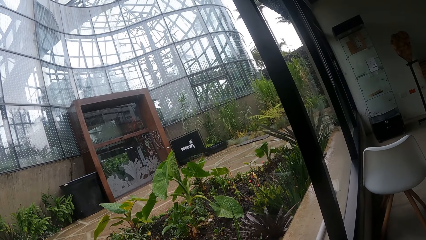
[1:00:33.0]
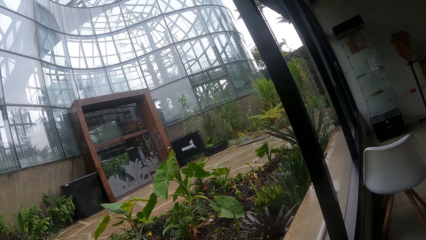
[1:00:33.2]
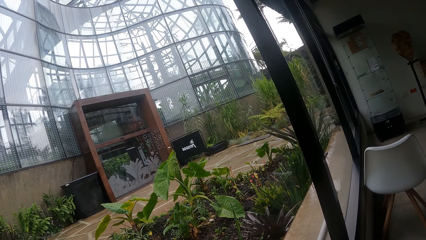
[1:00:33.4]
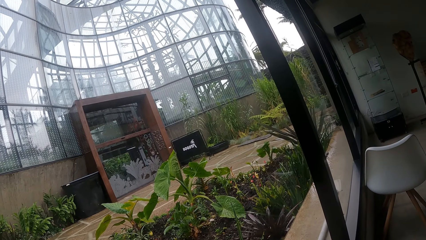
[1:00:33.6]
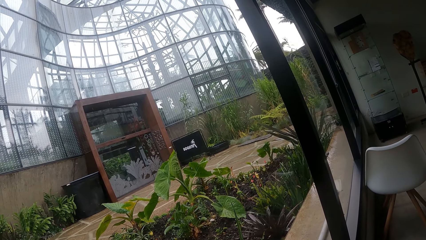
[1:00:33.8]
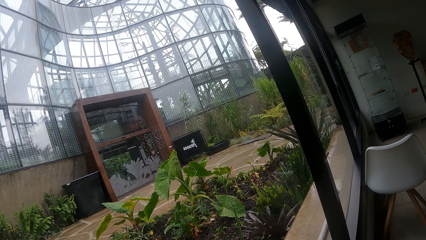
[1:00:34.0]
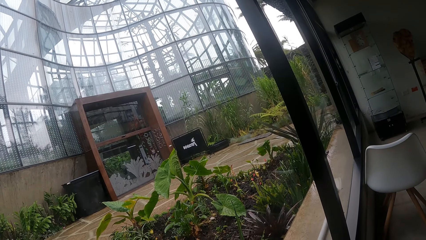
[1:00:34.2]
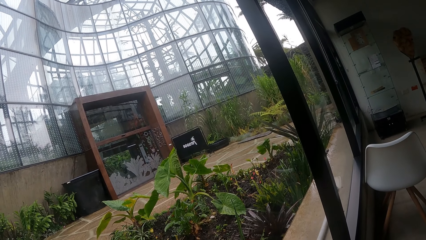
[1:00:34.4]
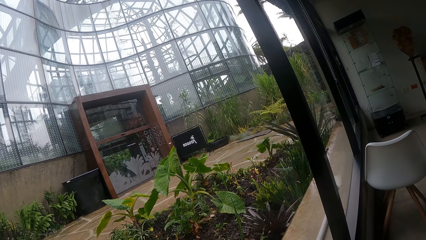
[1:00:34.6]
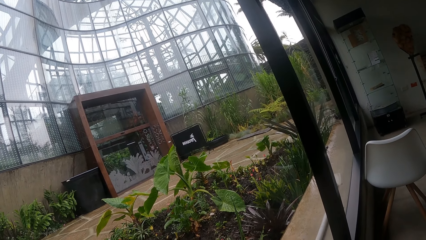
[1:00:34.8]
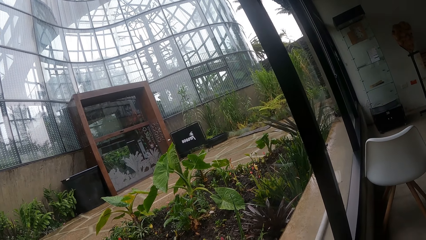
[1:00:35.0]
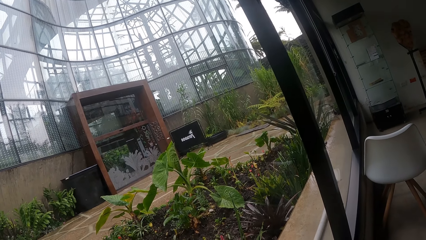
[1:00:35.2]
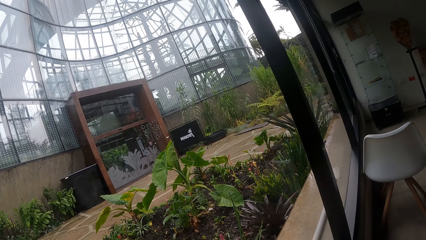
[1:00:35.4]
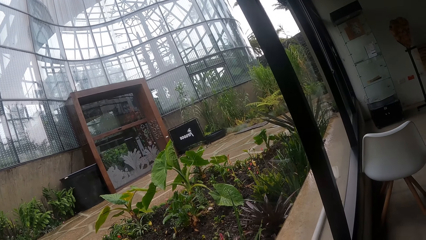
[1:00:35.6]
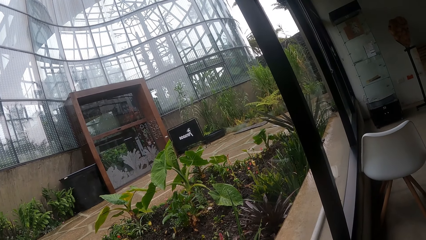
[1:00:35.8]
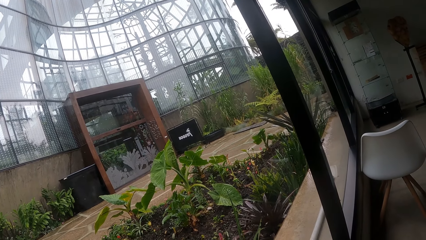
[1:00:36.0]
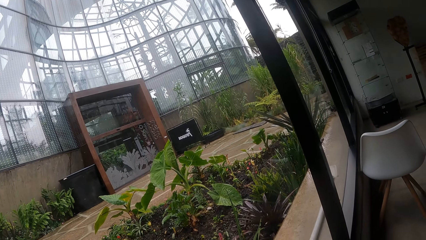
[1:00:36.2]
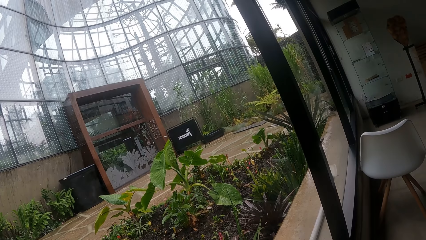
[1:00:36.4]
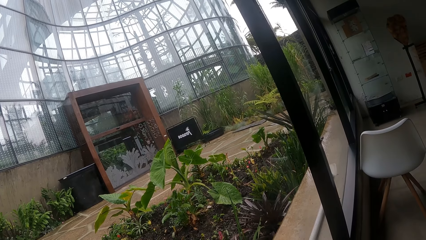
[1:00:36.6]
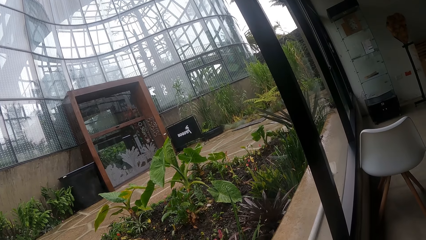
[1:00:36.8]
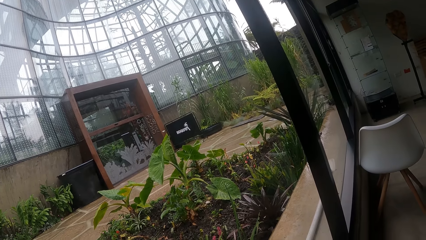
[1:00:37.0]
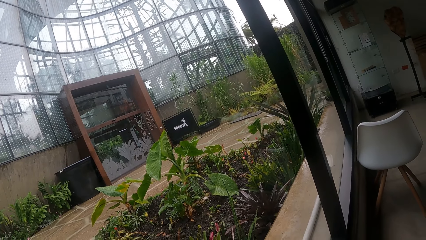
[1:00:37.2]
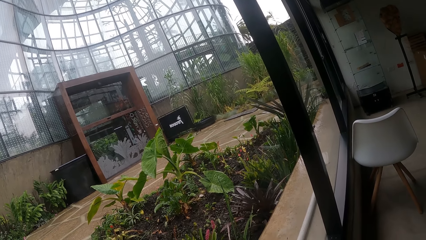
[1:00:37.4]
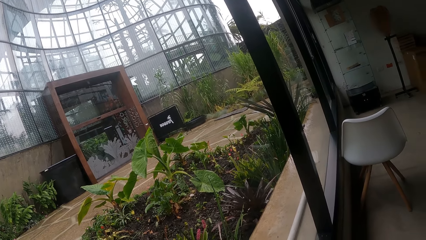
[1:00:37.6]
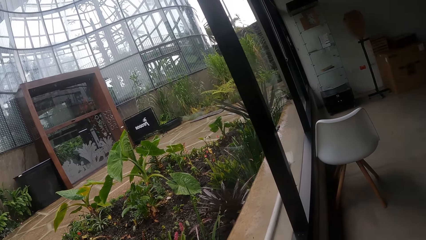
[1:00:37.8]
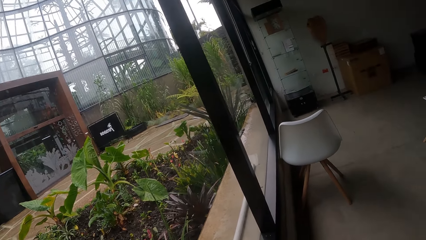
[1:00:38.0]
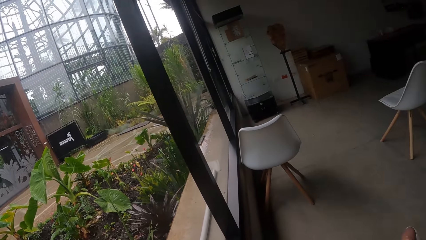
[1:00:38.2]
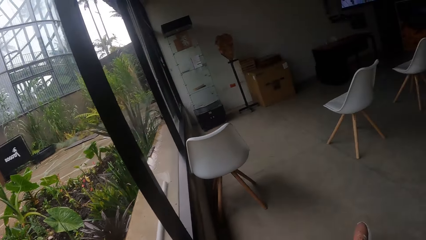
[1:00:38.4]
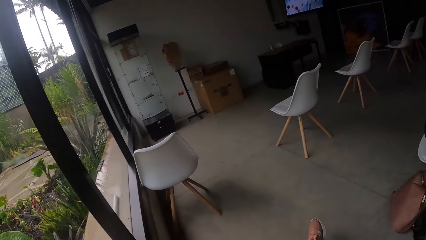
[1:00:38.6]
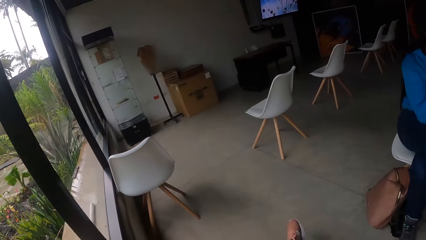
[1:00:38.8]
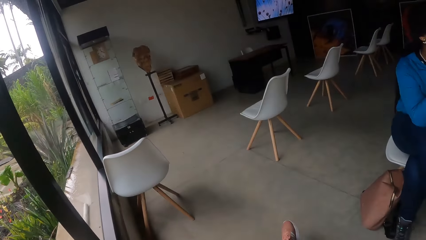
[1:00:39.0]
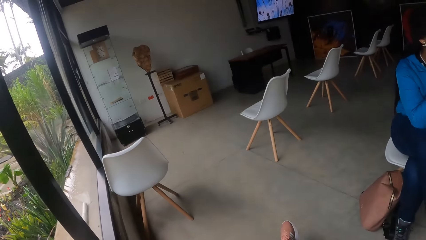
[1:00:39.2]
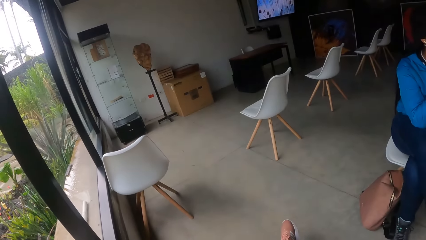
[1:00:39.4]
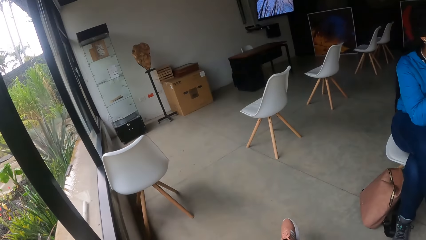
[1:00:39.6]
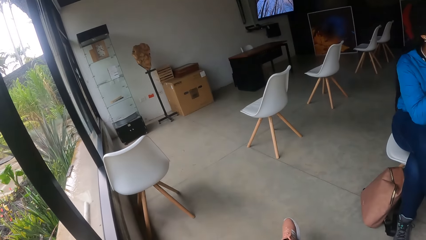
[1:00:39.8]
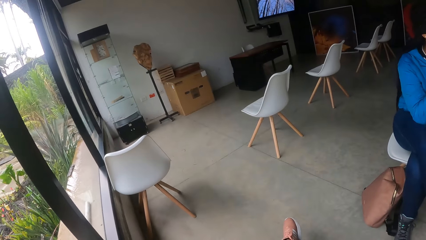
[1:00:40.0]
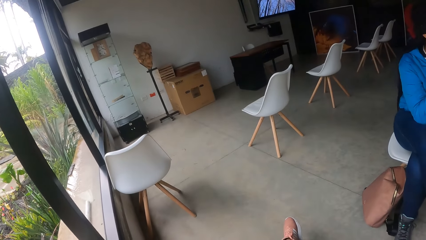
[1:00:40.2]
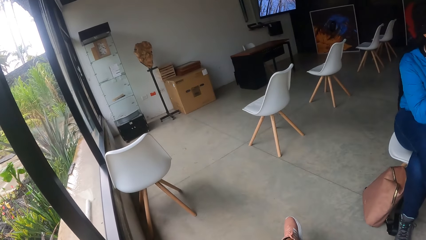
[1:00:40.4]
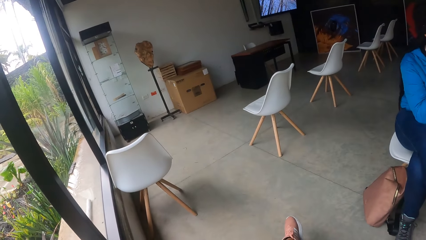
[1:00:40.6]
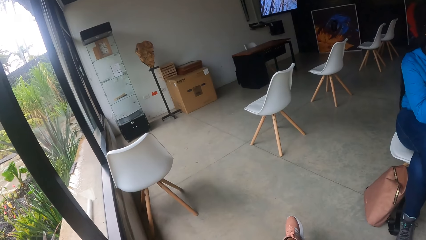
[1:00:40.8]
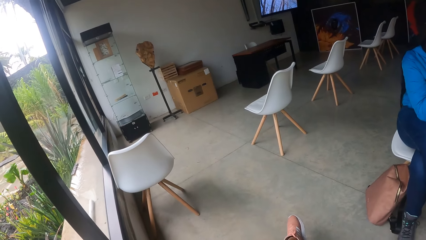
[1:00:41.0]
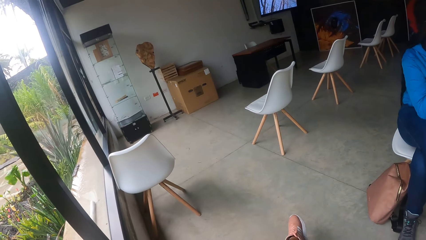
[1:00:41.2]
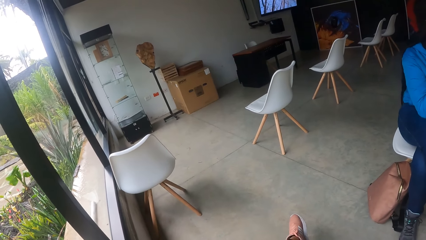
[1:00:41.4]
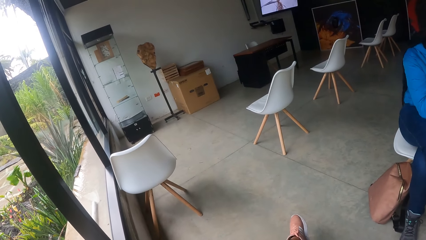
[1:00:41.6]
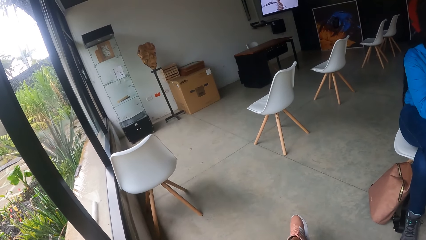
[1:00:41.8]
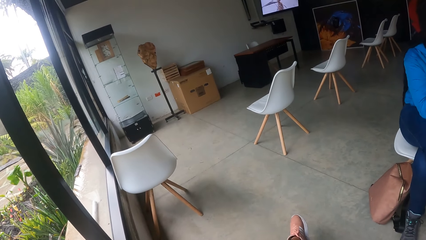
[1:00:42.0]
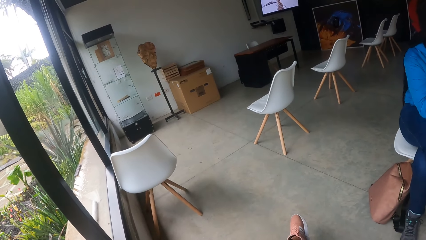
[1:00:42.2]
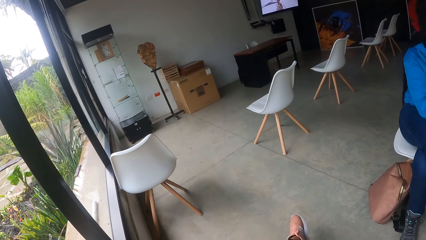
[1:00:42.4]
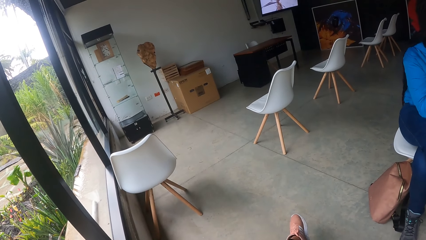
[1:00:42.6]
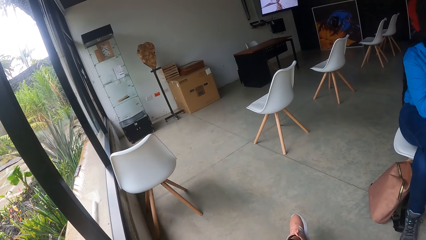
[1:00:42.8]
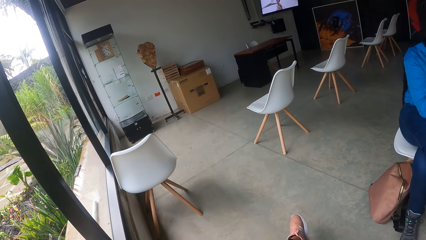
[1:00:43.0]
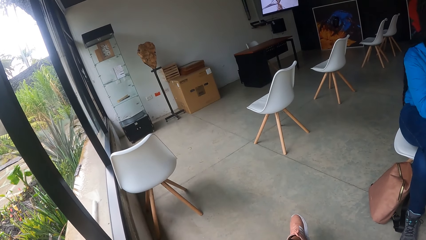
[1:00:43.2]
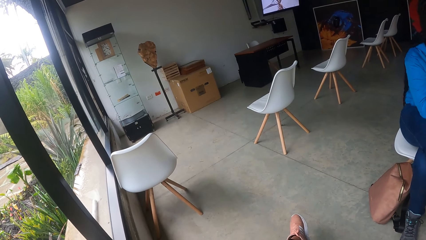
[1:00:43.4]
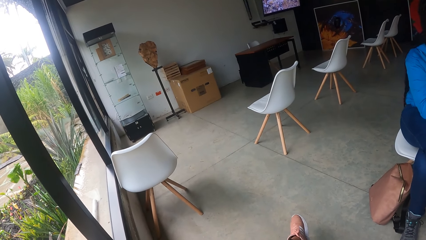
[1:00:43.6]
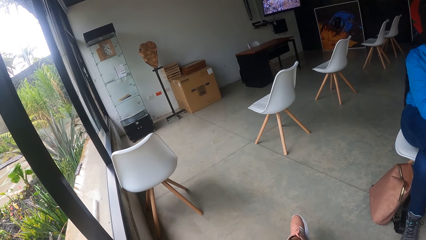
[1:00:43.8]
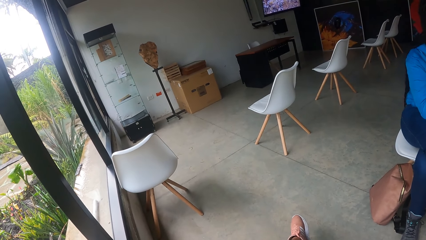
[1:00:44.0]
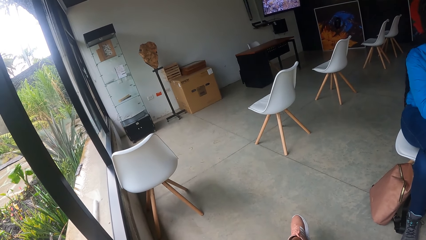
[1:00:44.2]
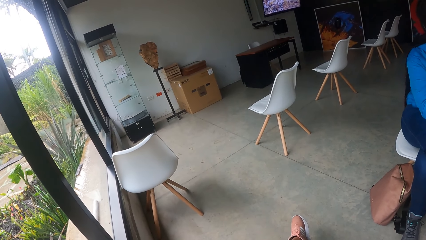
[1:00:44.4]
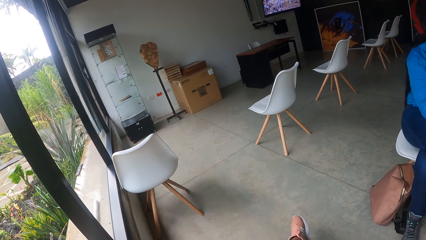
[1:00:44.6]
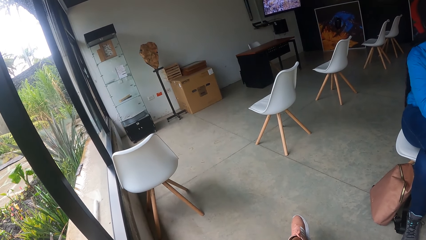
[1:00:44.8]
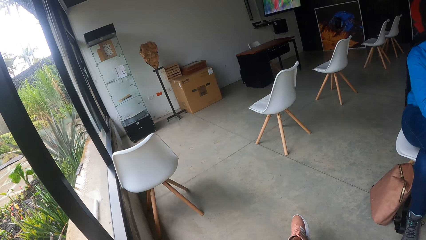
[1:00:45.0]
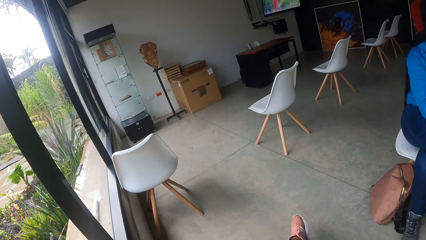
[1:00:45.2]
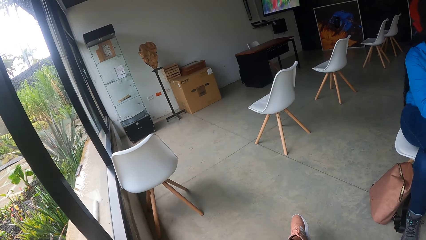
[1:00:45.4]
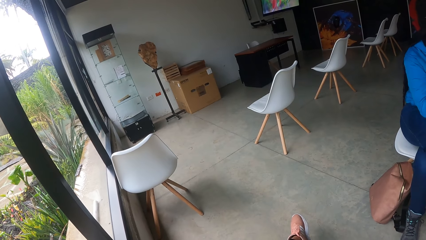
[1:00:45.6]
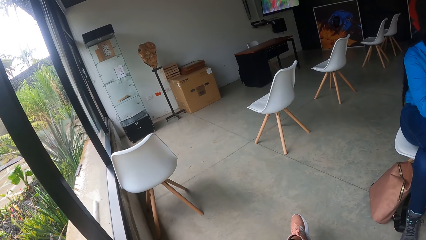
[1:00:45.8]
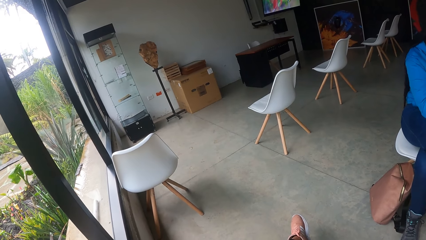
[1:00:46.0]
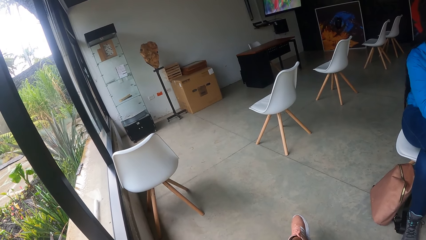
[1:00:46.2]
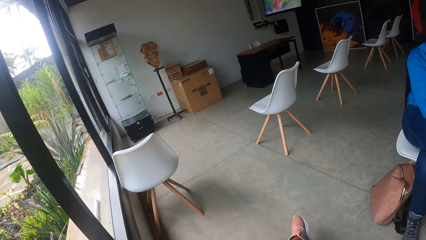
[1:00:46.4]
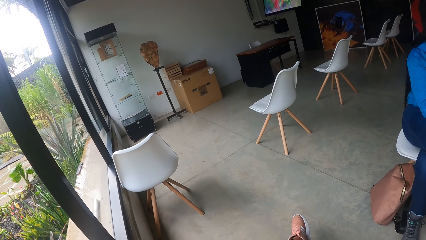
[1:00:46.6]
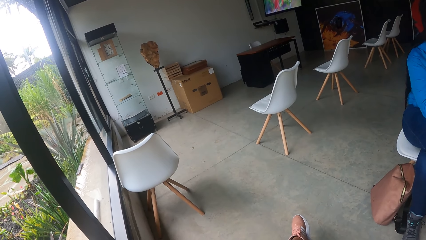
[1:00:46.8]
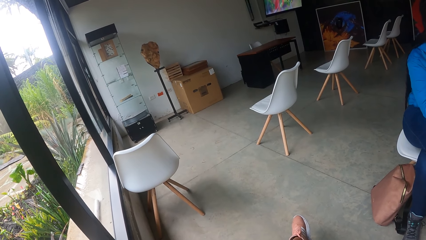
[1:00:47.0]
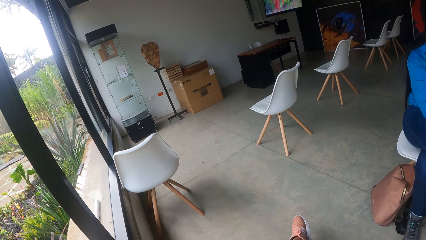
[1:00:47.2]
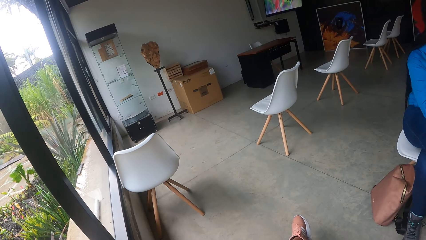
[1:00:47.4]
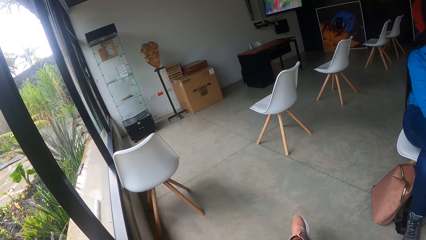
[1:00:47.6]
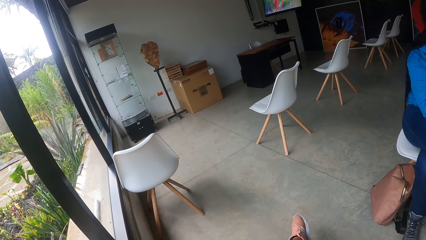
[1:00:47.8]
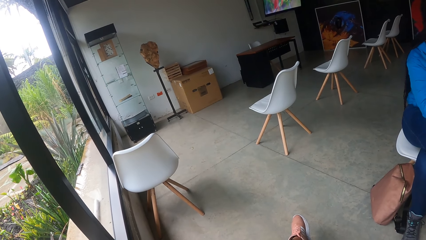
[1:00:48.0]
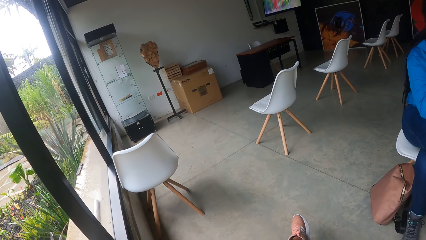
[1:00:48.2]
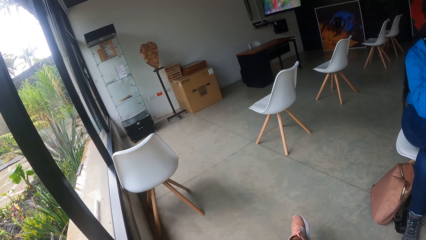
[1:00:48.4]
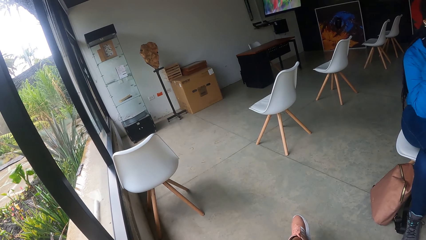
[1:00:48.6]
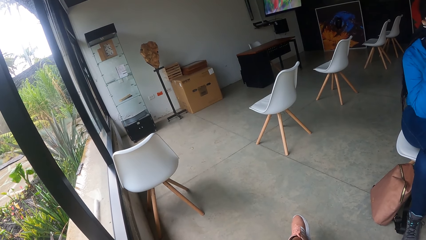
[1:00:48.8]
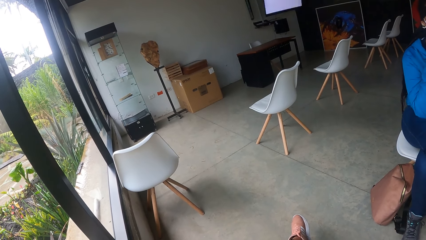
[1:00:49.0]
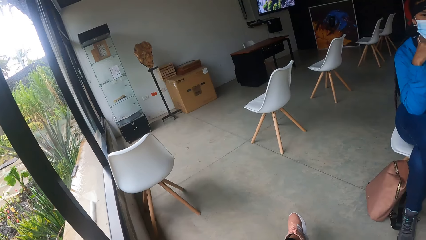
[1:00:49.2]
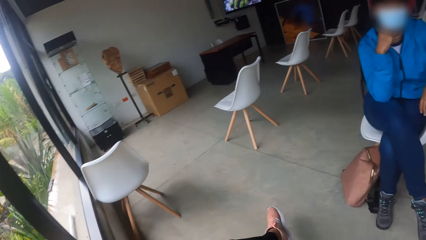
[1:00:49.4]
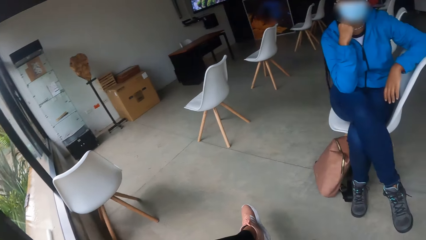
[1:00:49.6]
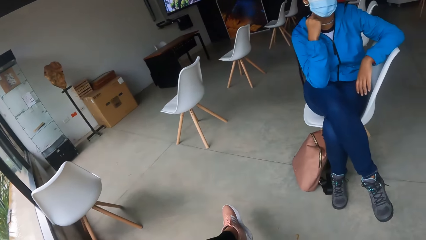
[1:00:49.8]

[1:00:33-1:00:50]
The camera wearer turns to the right.
